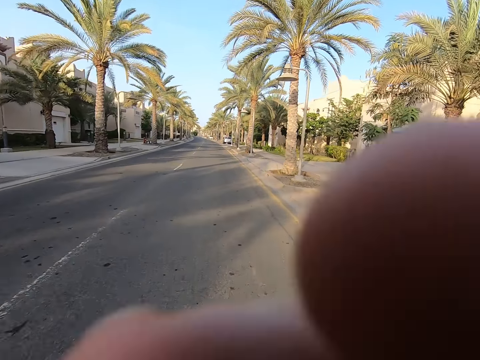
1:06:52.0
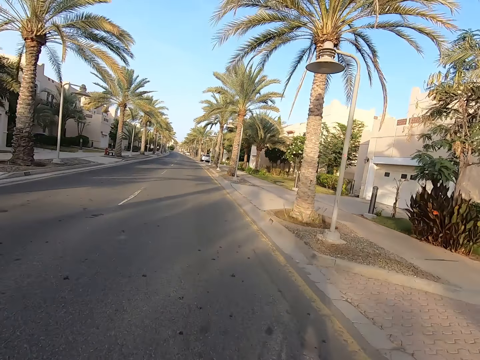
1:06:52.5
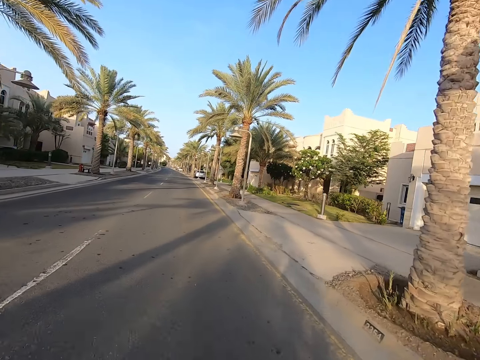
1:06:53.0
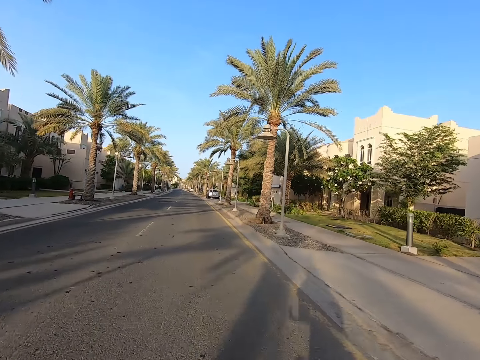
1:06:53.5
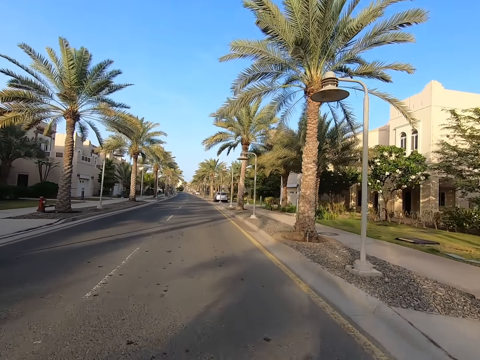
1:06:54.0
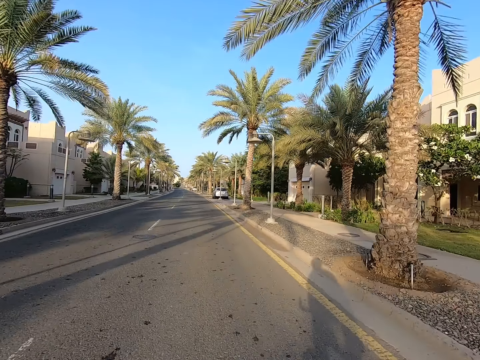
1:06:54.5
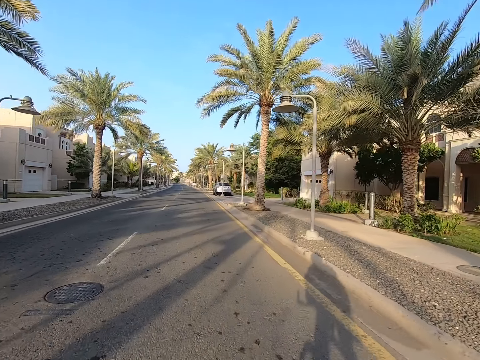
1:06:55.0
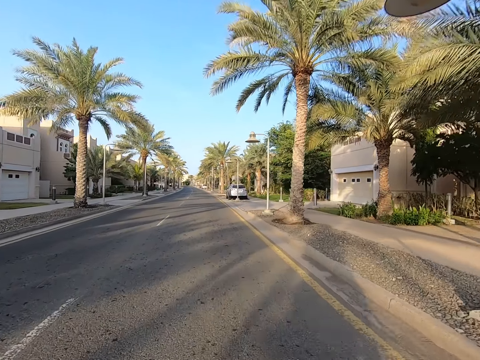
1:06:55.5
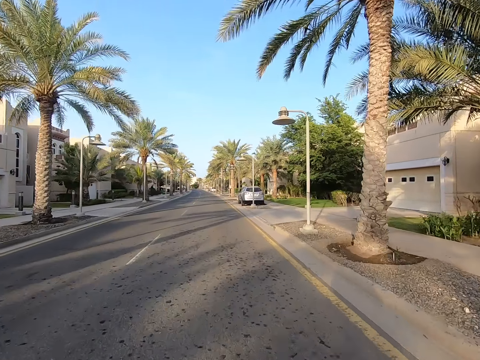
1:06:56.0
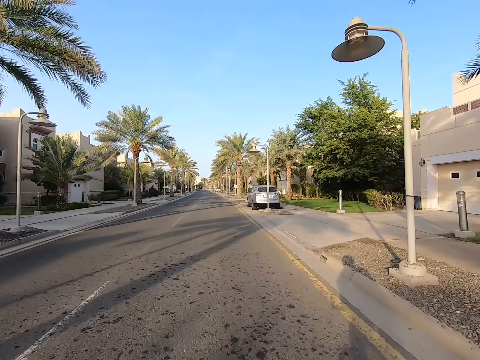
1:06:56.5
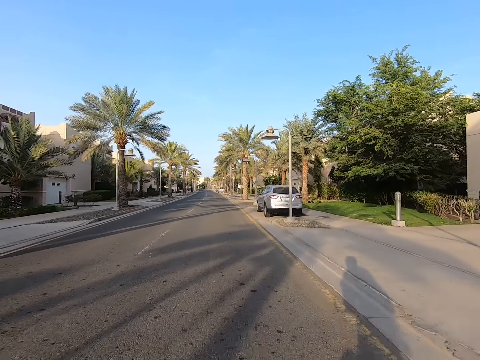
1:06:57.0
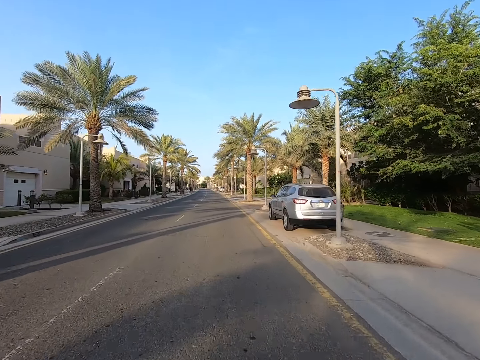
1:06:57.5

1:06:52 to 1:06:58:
The camera wearer rides a bicycle on the road and waves the right hand.

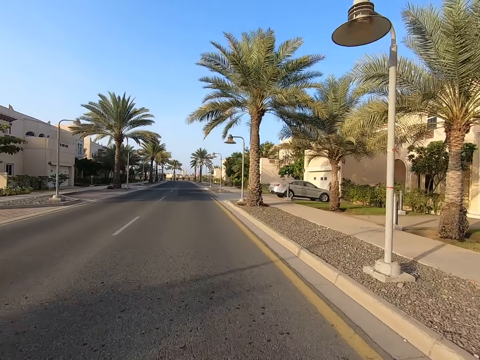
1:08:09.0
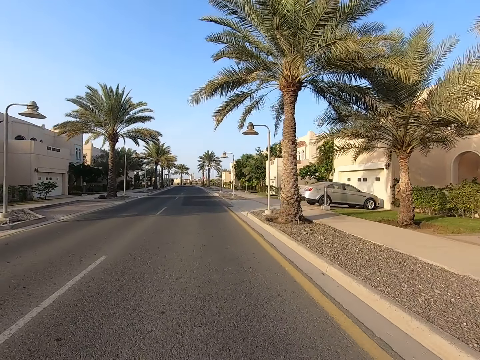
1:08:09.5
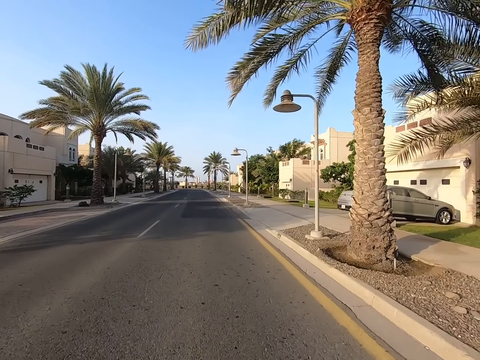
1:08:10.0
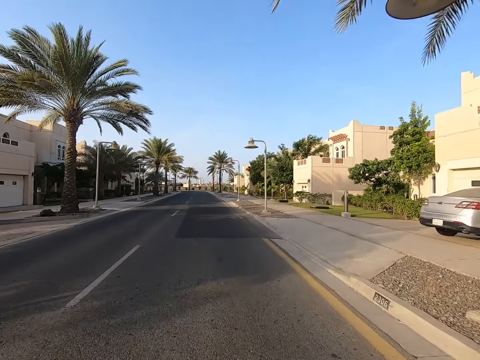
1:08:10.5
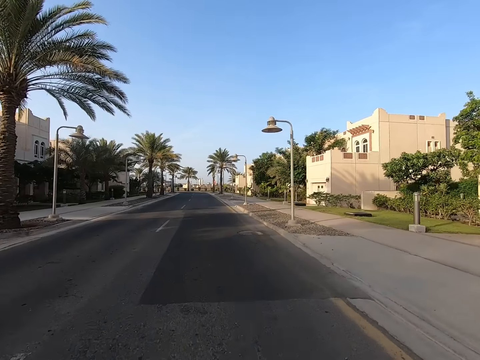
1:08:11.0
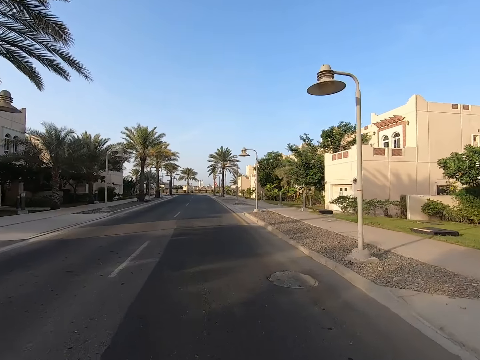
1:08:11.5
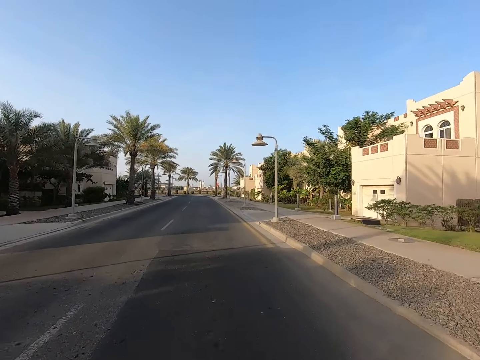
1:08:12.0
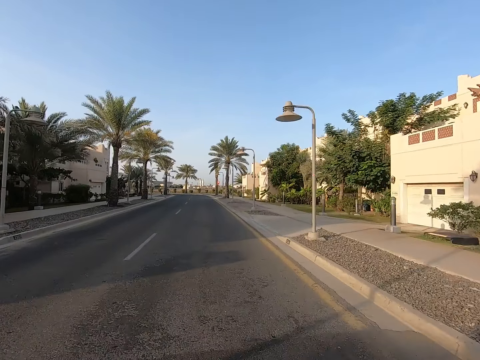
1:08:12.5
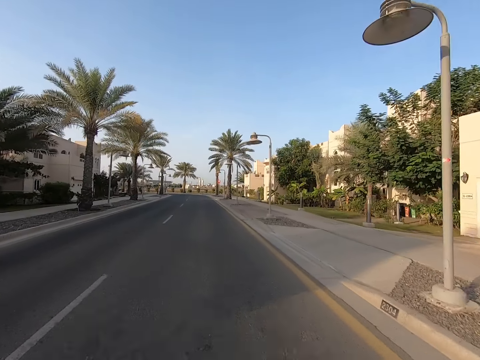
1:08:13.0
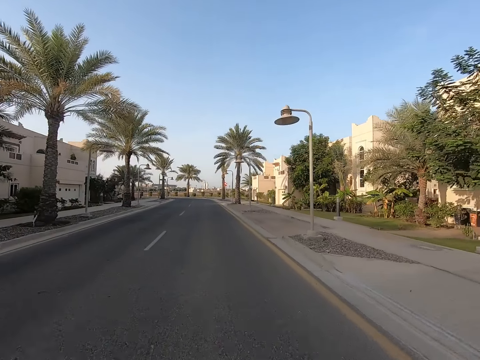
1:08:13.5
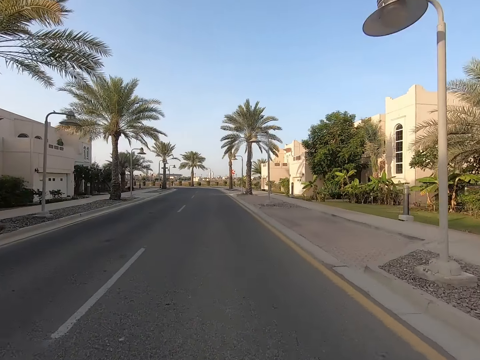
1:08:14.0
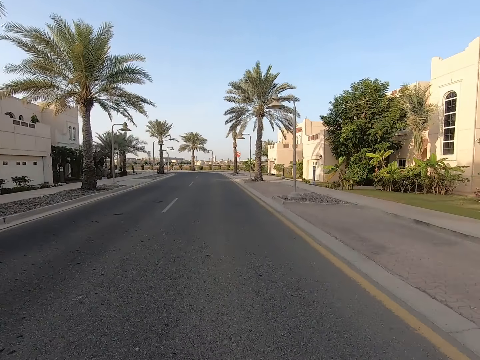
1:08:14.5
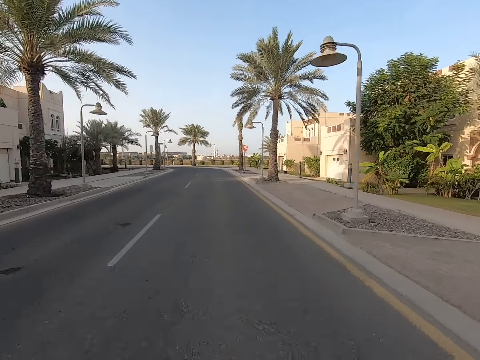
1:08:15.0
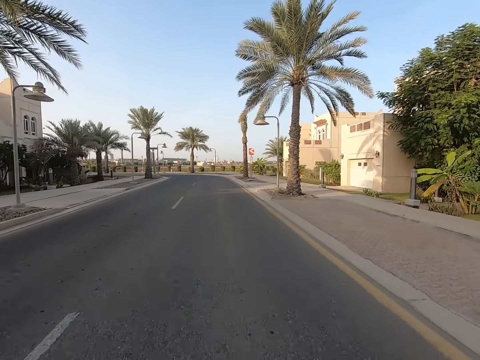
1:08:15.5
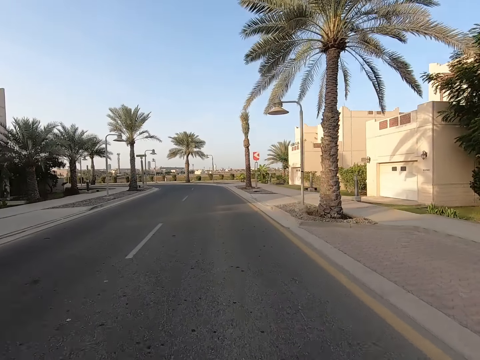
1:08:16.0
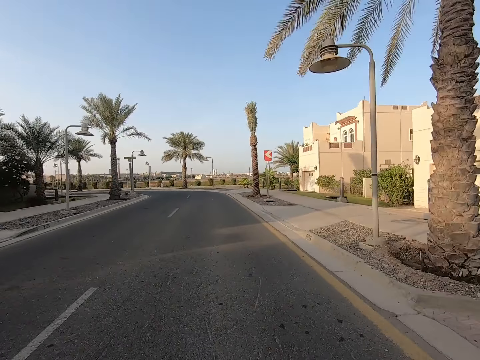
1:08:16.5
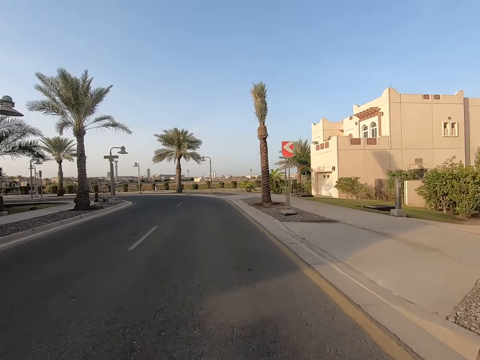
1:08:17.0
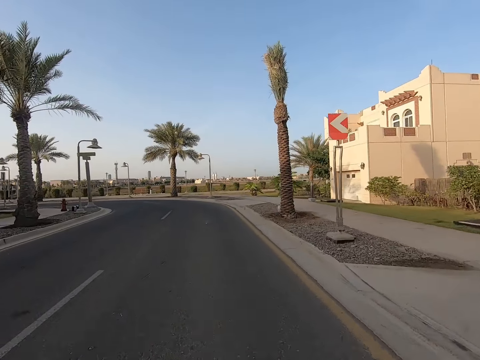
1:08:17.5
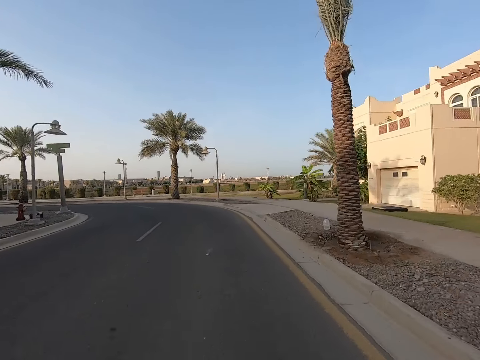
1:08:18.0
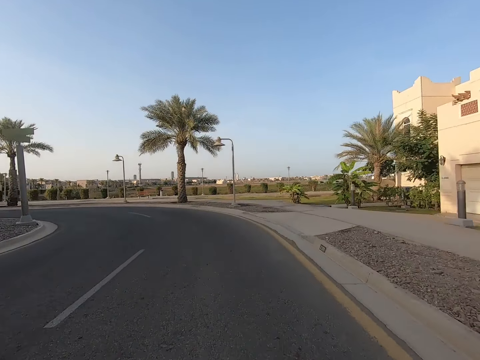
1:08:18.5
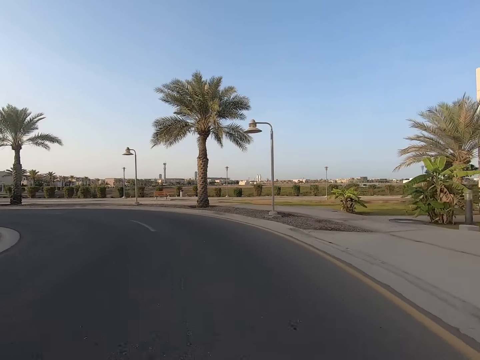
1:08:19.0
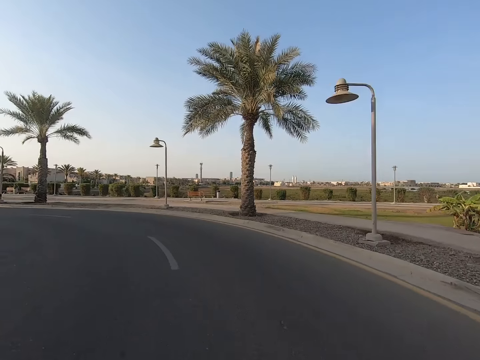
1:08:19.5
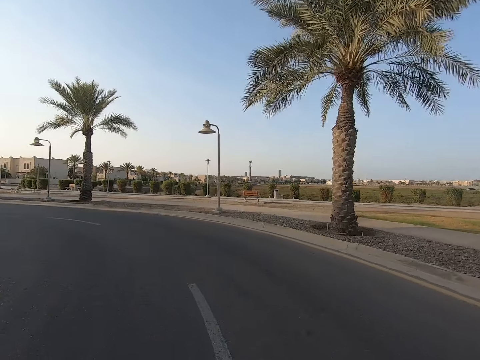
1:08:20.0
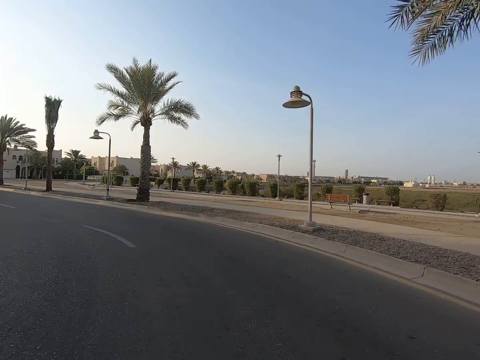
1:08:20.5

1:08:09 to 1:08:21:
The camera wearer looks around the road.

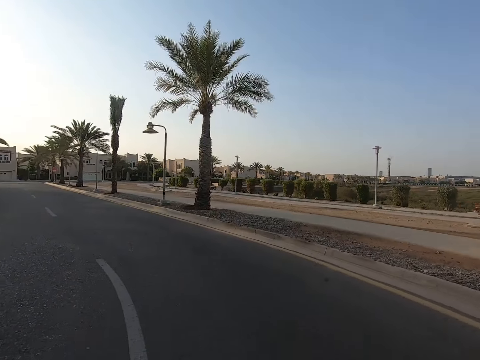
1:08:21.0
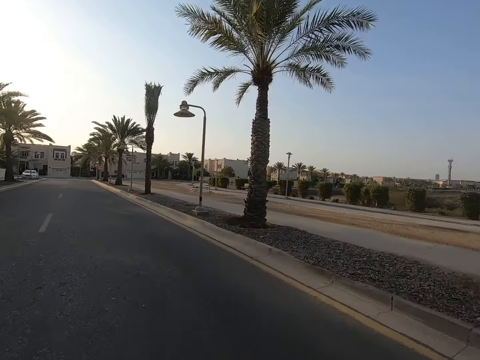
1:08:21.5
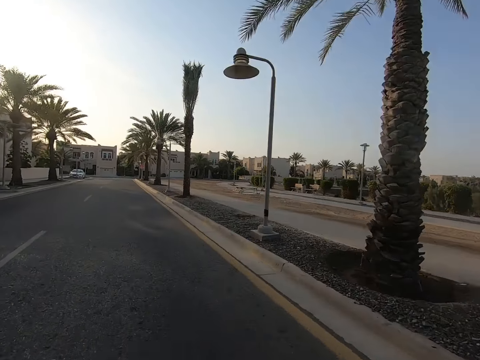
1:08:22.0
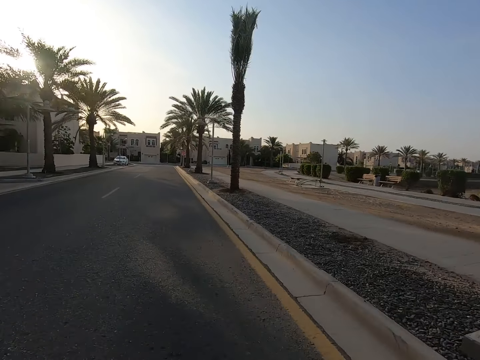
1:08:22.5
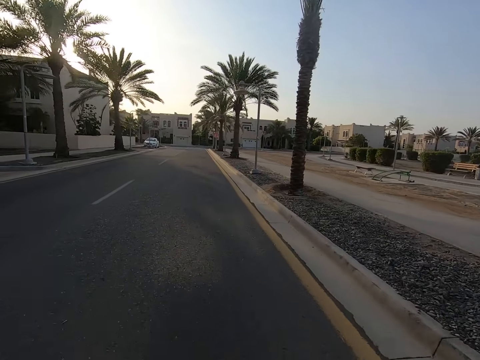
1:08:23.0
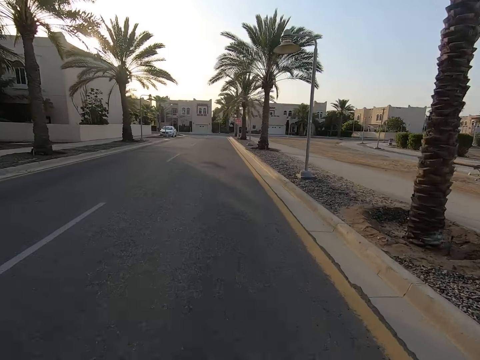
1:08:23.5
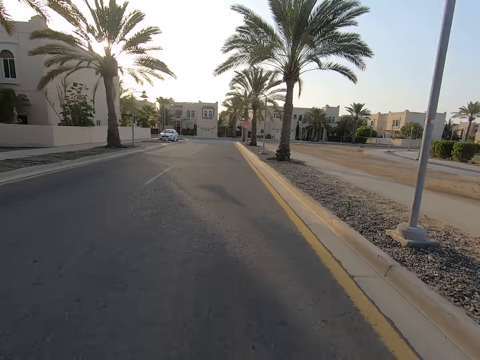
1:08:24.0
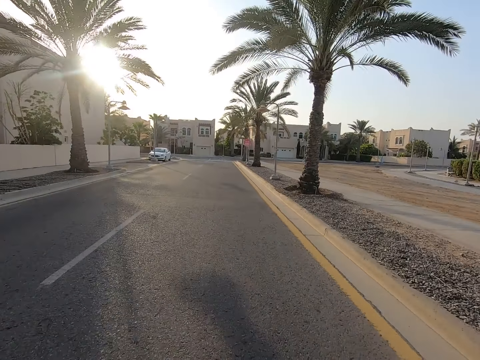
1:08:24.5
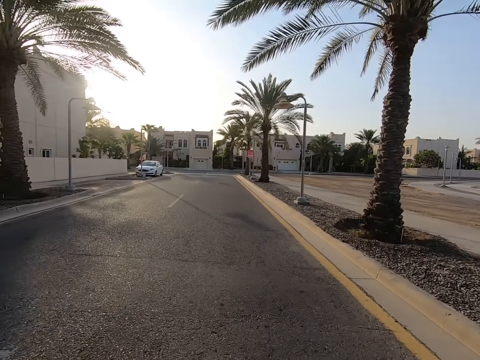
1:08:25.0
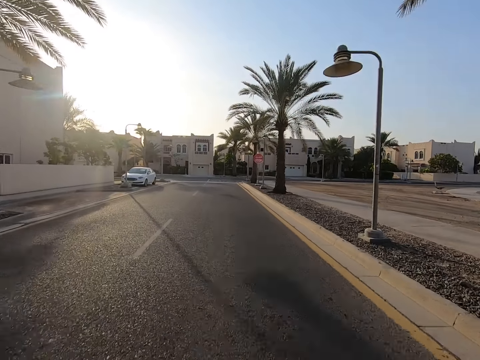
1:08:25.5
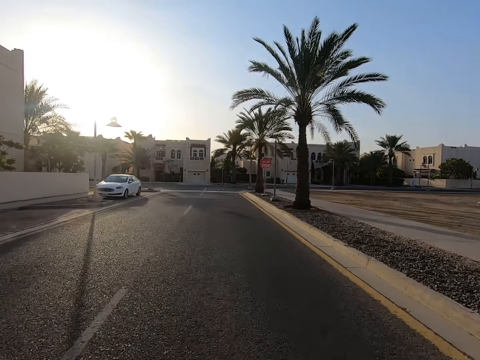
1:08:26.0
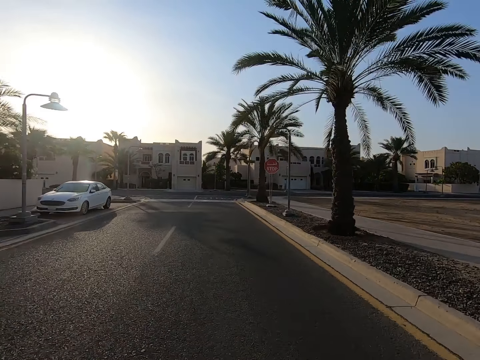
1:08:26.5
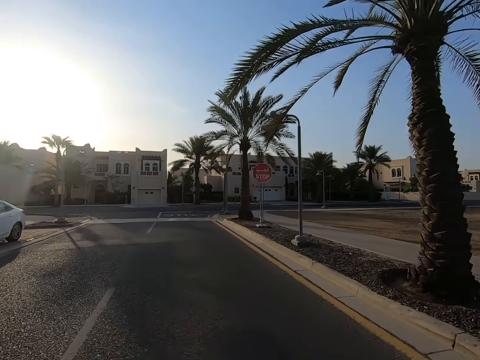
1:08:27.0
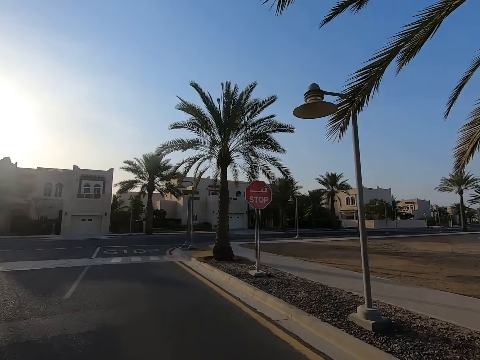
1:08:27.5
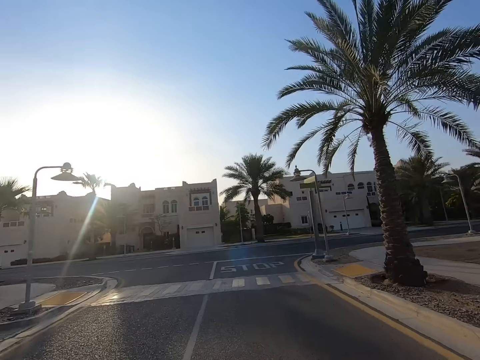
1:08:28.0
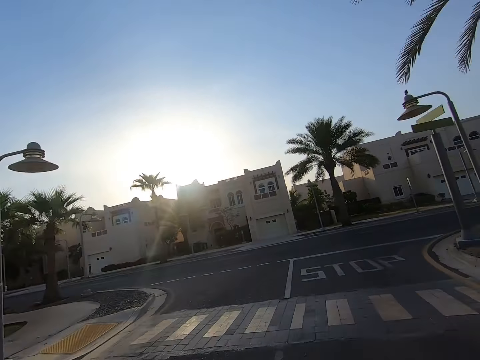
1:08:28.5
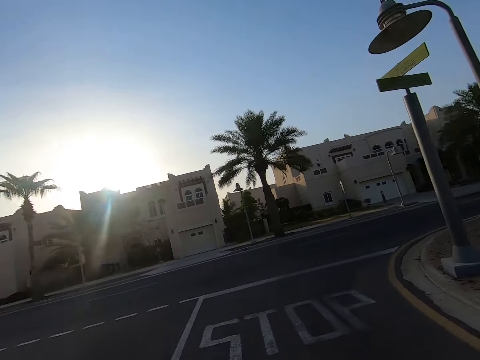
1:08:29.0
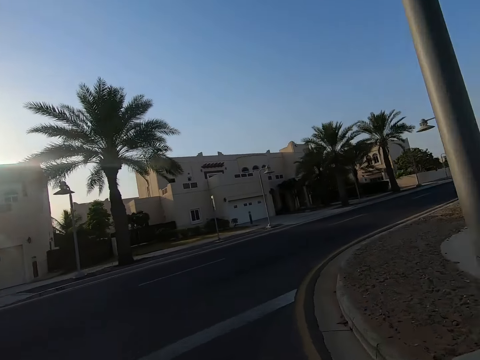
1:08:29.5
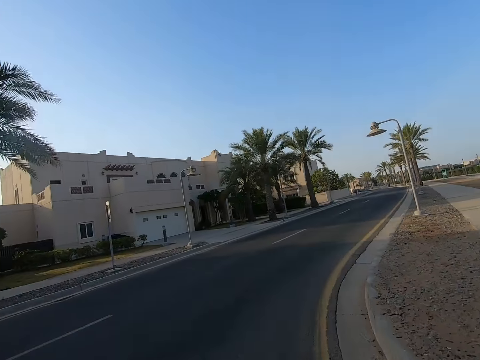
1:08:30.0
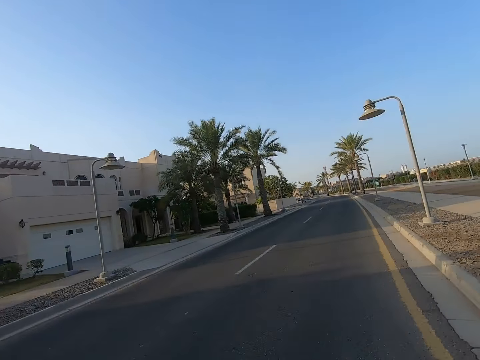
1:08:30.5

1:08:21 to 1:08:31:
The camera wearer looks around the road. They drive the bike on the road.
